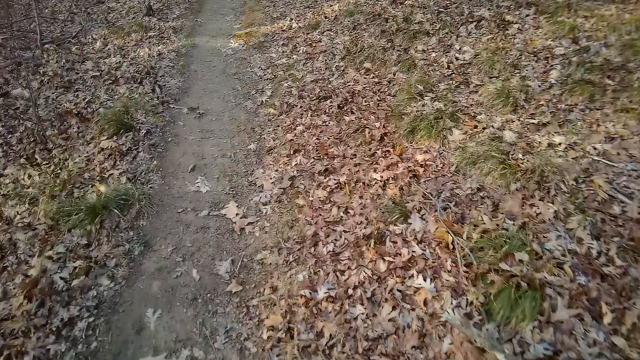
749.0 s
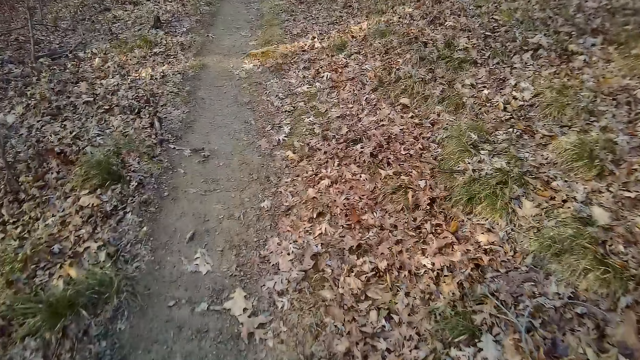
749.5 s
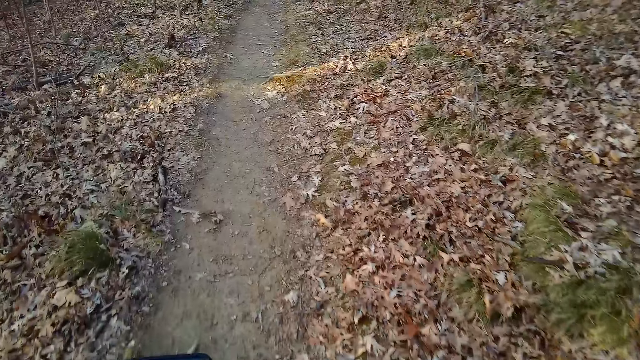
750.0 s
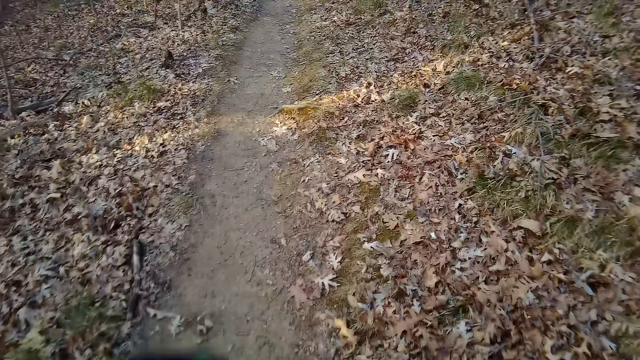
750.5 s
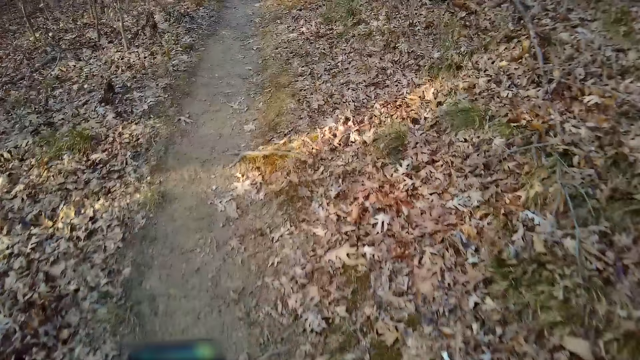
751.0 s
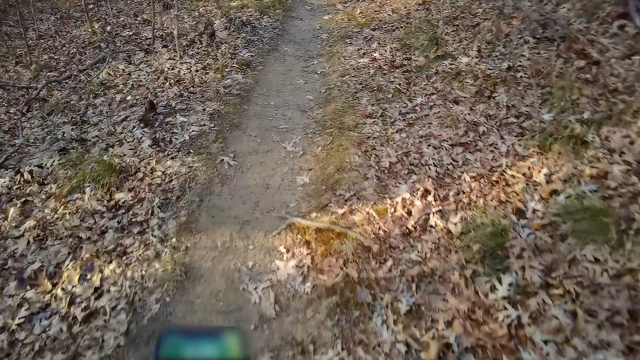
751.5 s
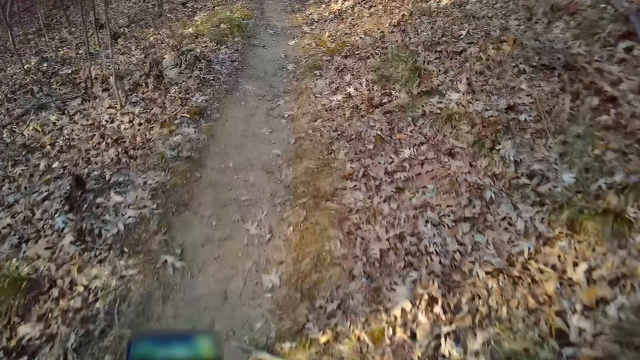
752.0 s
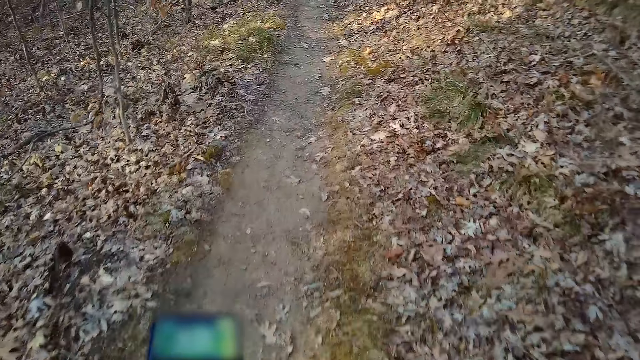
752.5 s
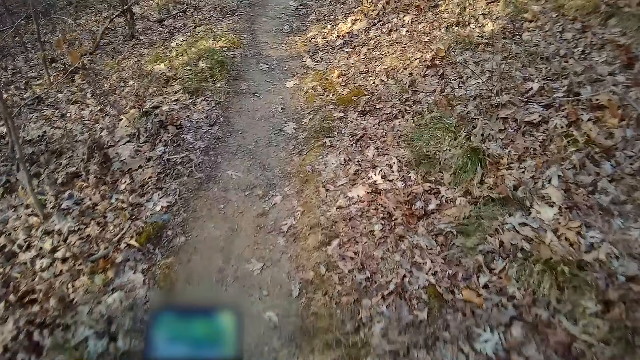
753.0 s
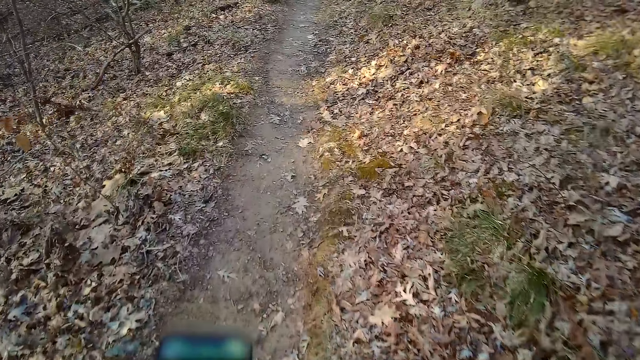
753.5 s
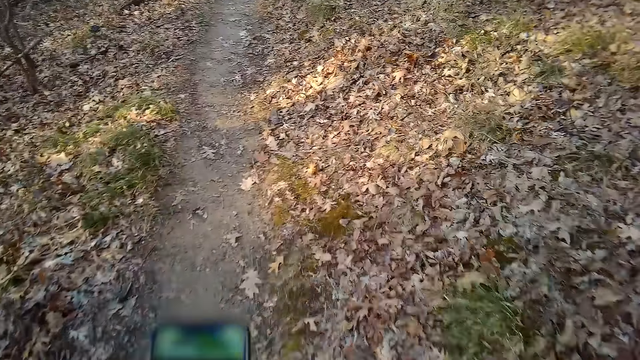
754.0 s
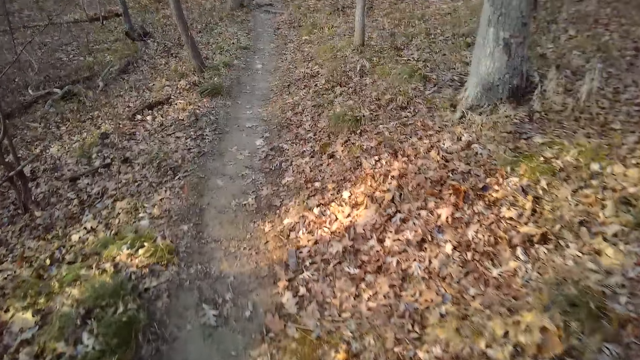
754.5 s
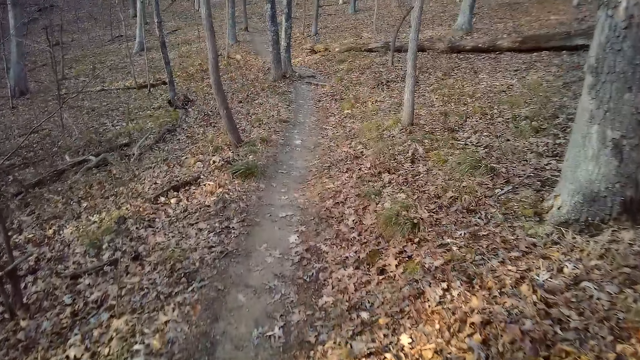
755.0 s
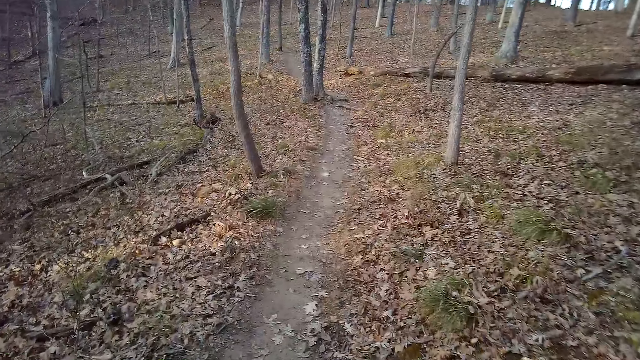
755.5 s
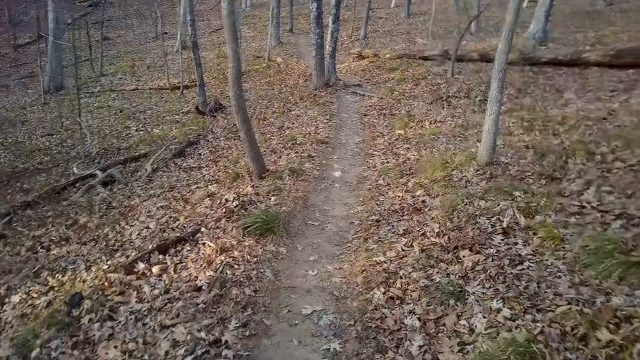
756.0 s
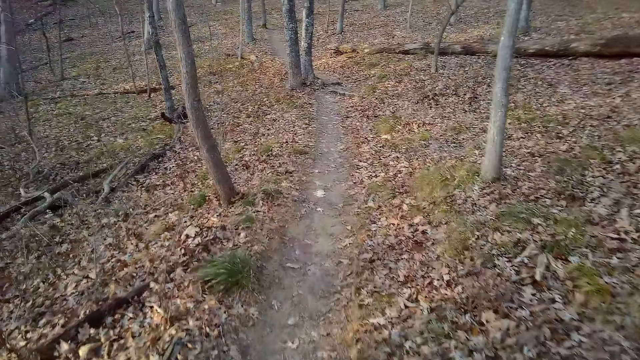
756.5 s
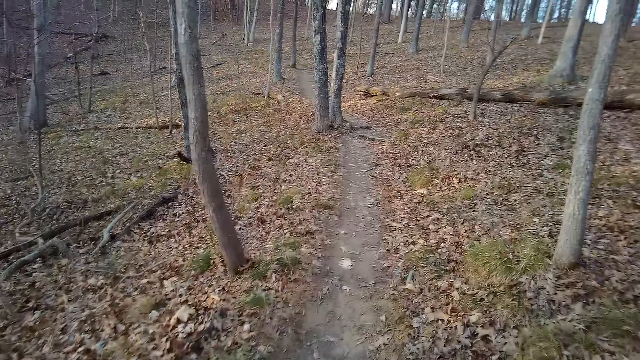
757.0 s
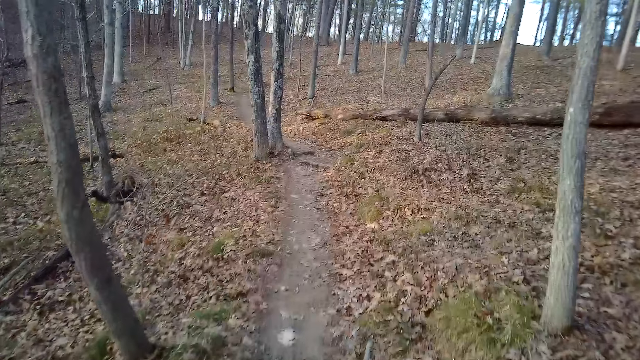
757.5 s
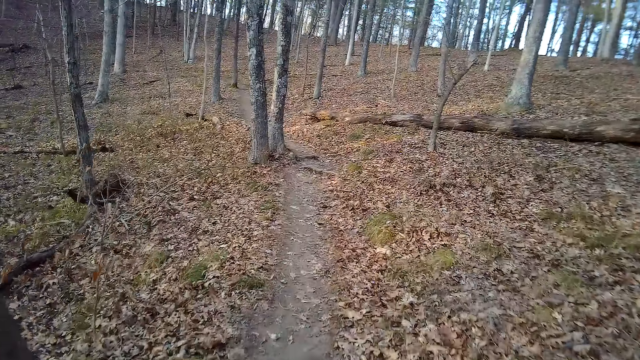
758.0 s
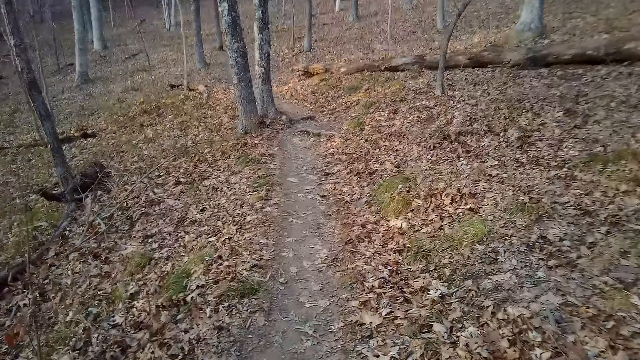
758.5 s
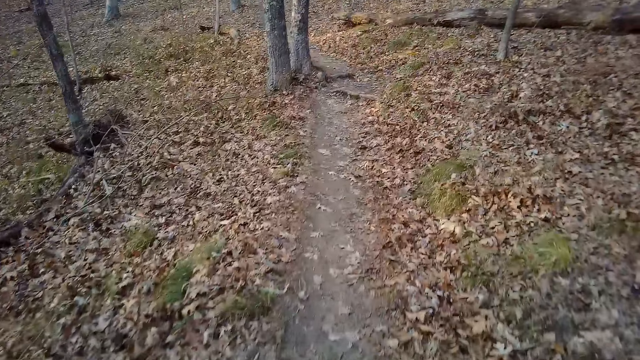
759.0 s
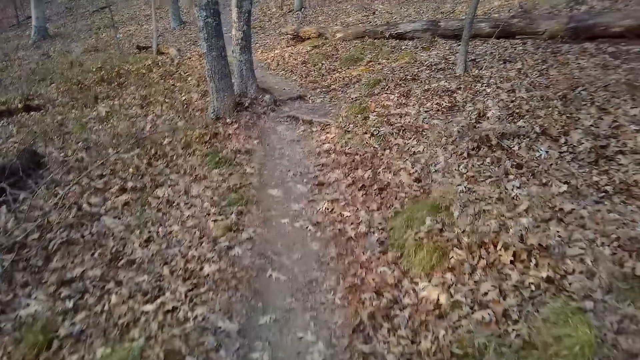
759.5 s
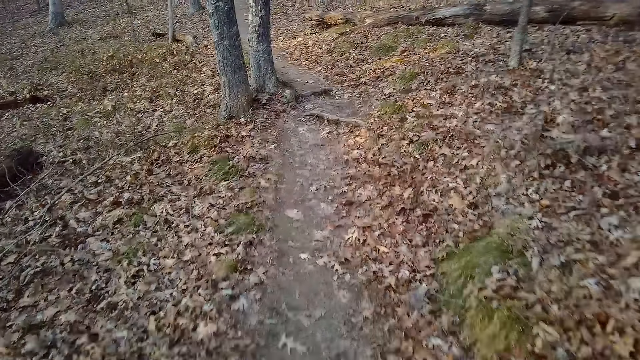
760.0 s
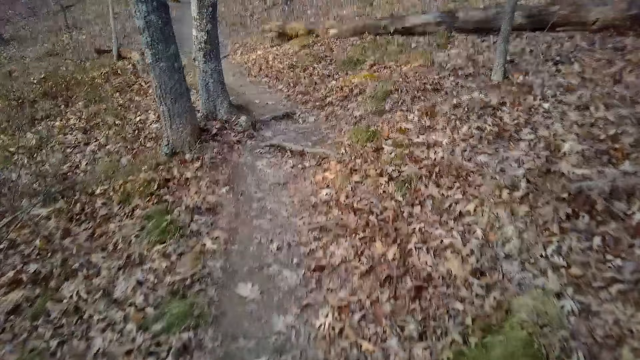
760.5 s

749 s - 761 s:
The camera wearer walks down the forest.

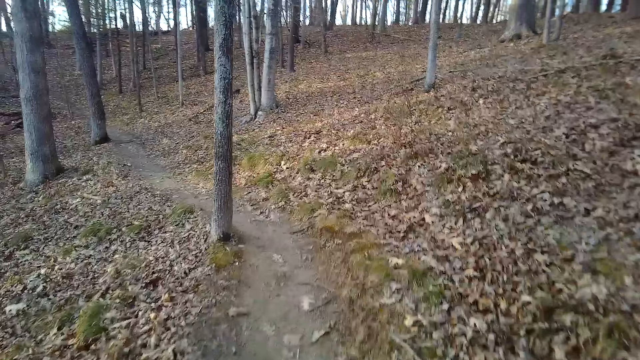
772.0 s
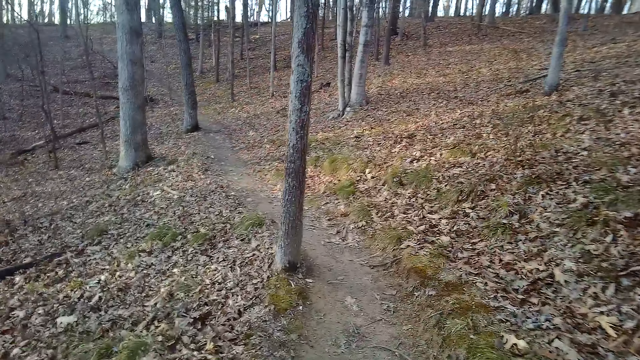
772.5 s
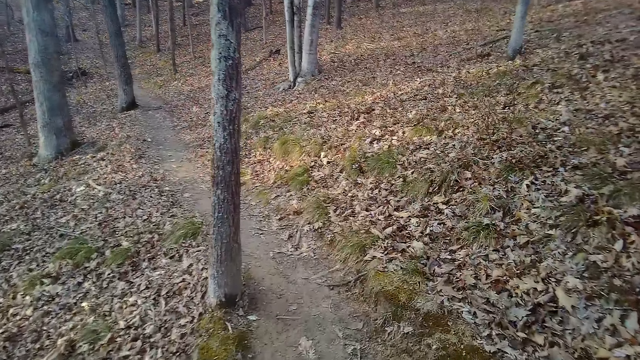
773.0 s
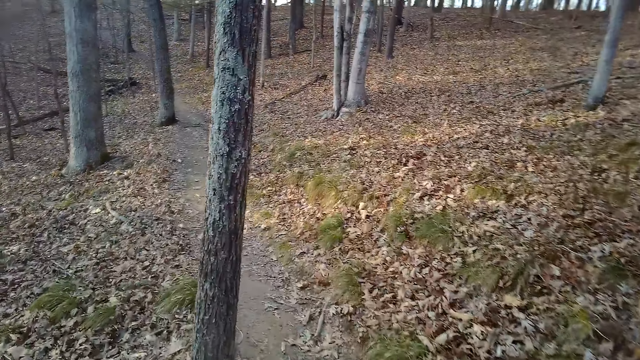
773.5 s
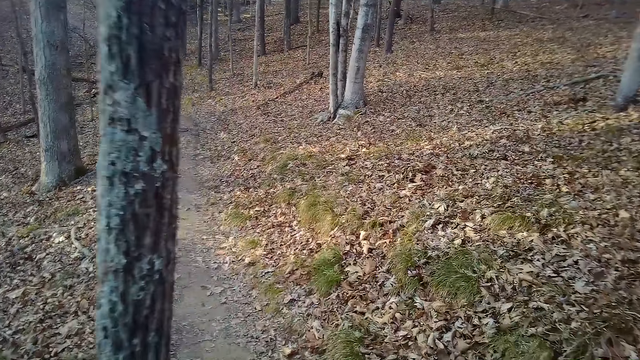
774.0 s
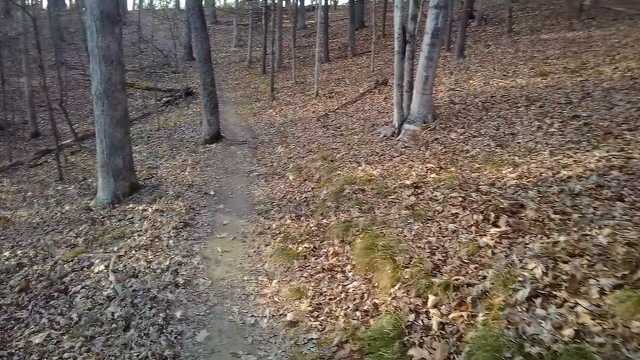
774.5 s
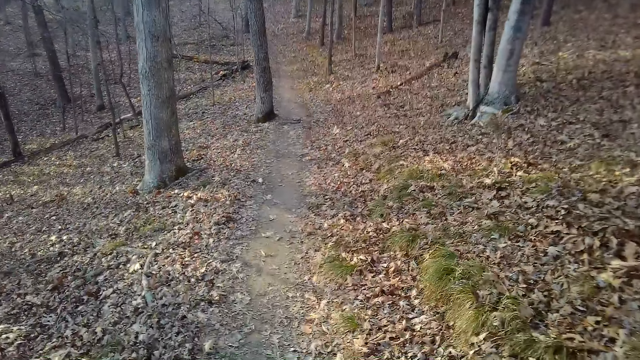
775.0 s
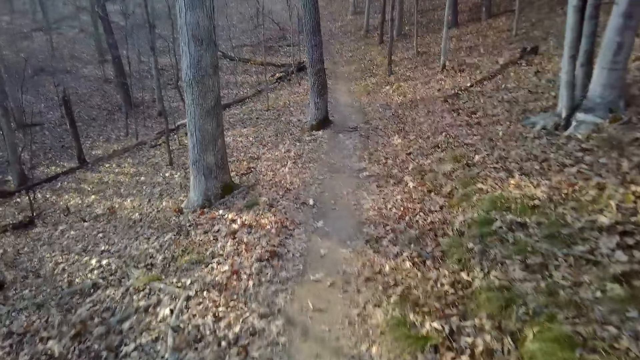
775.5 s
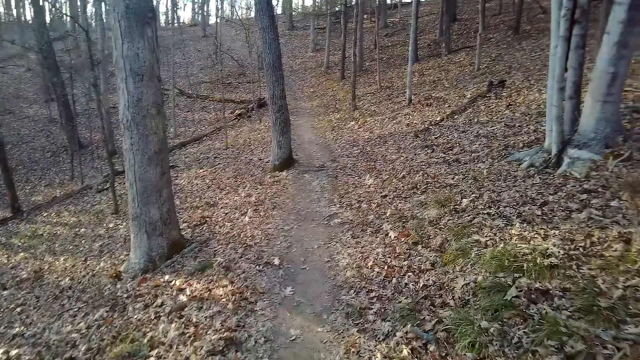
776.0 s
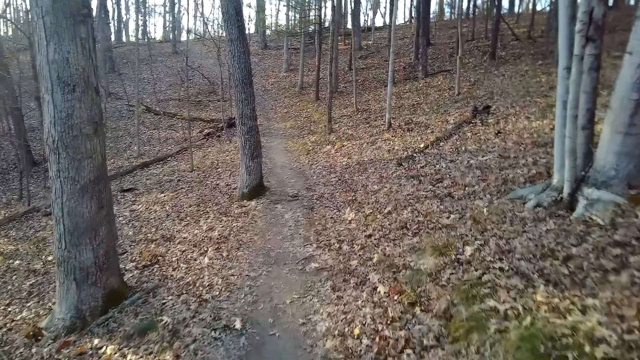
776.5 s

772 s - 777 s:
The camera wearer inhales. They cough.

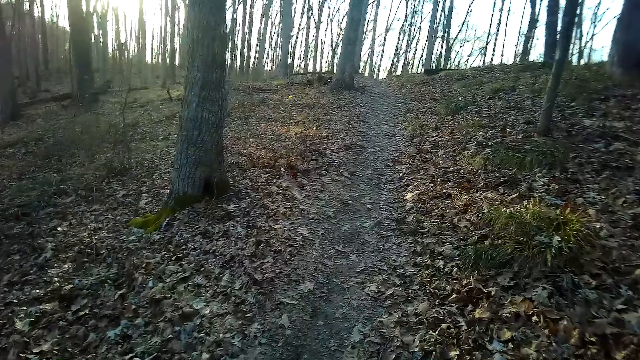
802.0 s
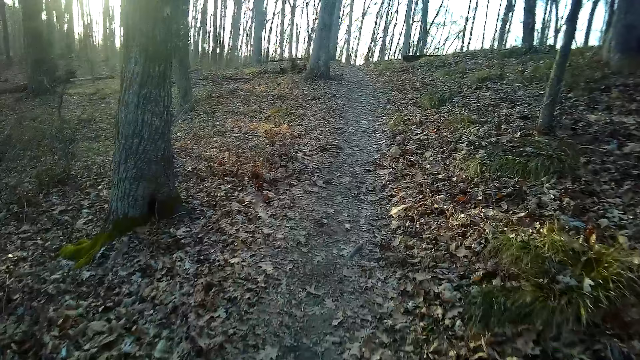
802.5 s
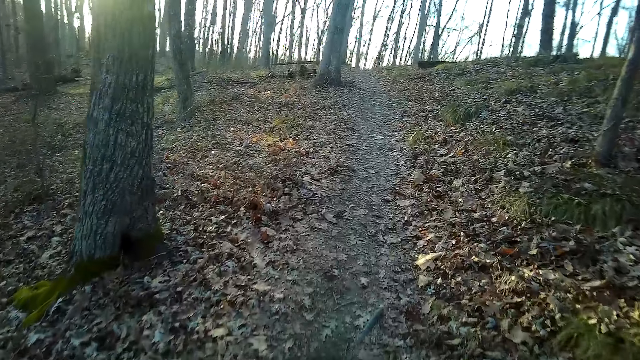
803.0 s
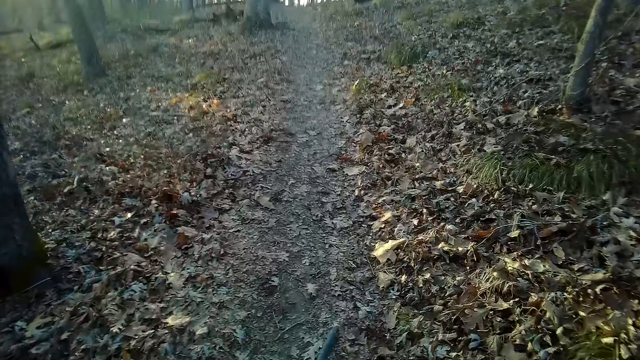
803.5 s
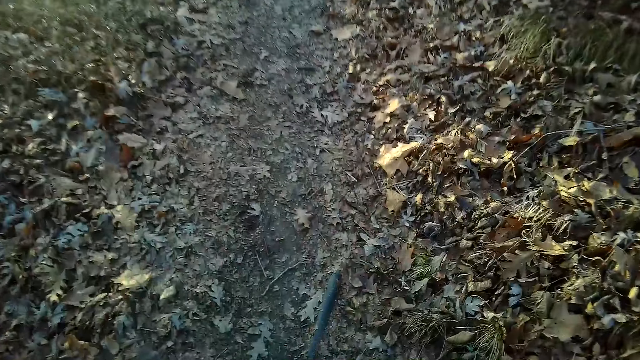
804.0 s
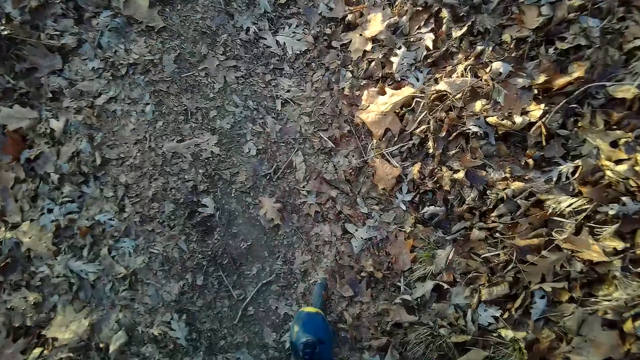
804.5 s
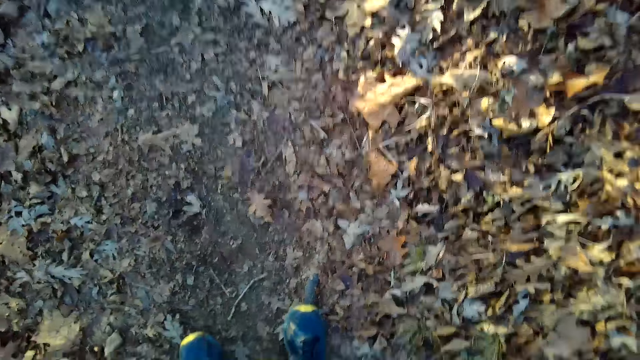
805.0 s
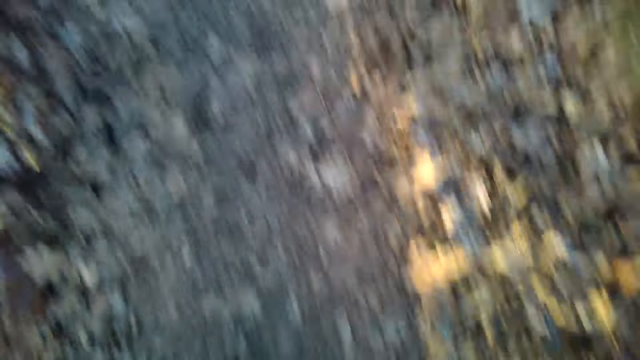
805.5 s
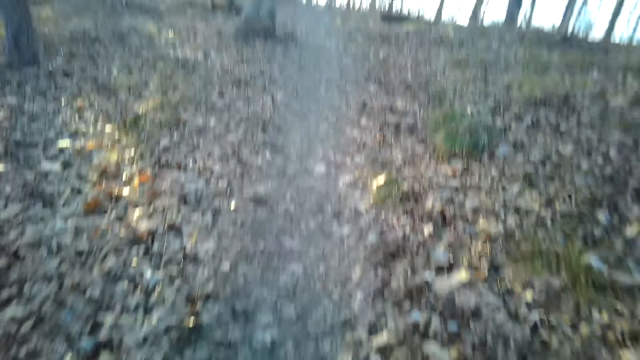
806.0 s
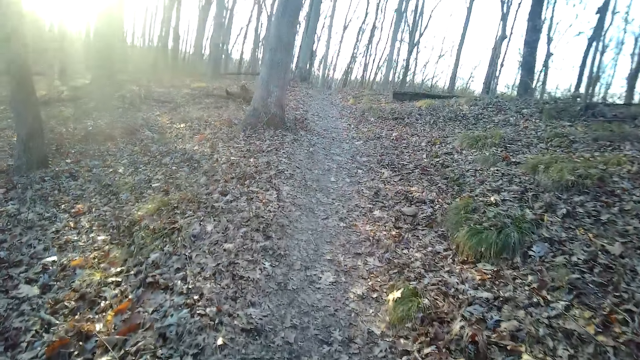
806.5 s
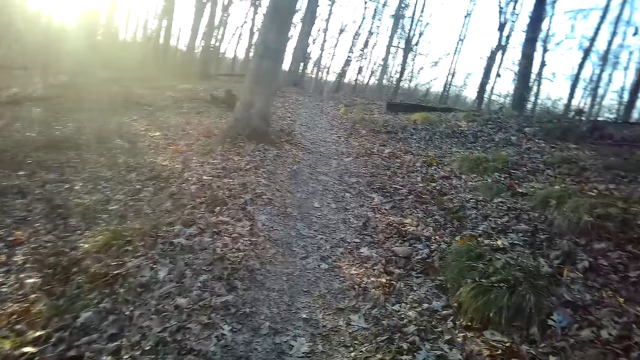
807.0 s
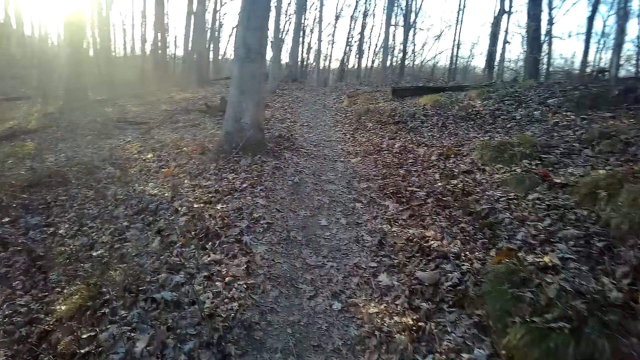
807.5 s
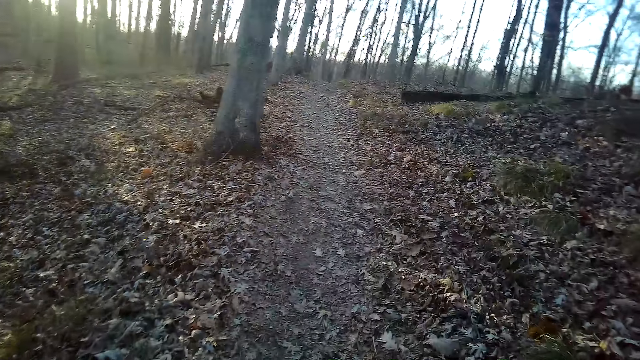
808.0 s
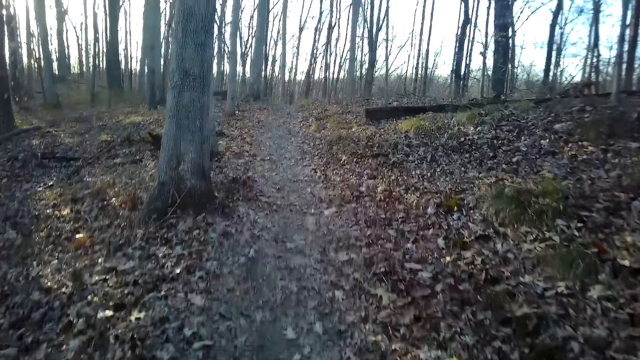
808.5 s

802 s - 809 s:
The camera wearer jumps the river.
